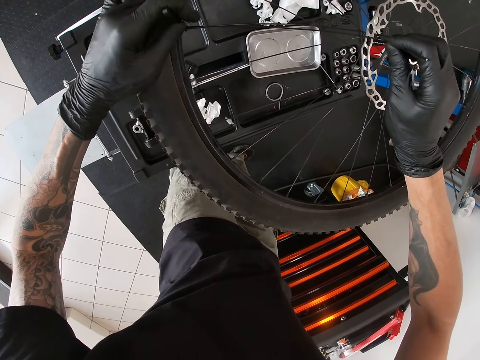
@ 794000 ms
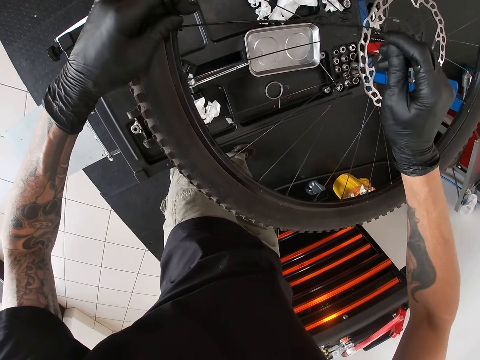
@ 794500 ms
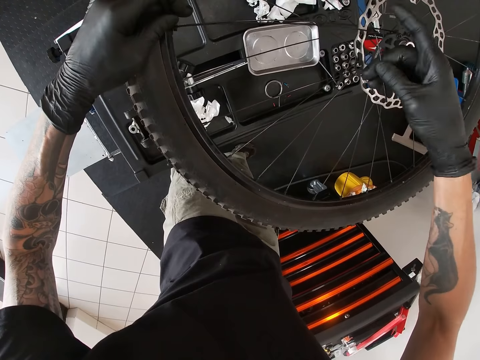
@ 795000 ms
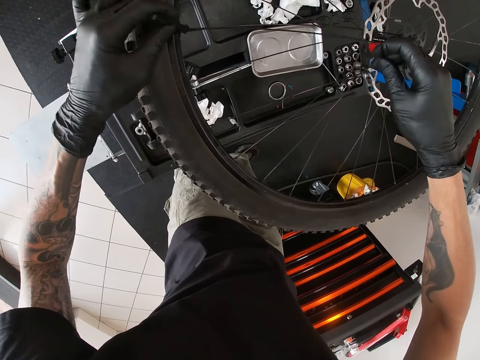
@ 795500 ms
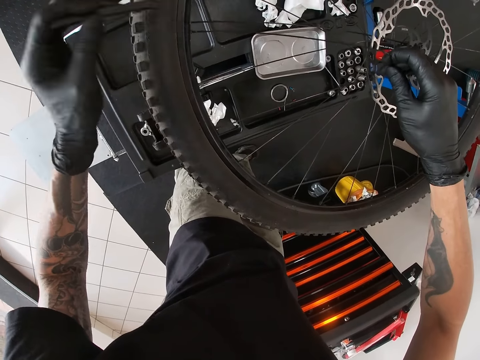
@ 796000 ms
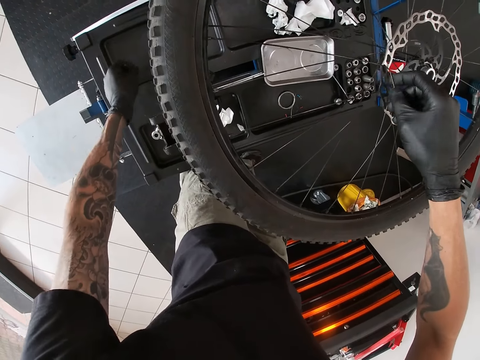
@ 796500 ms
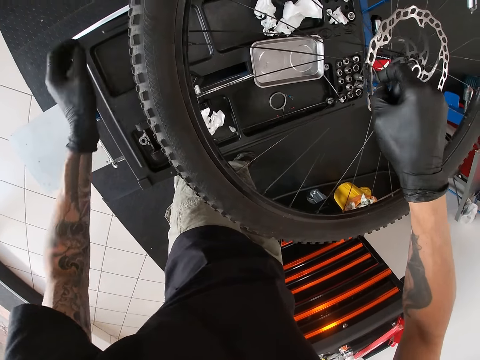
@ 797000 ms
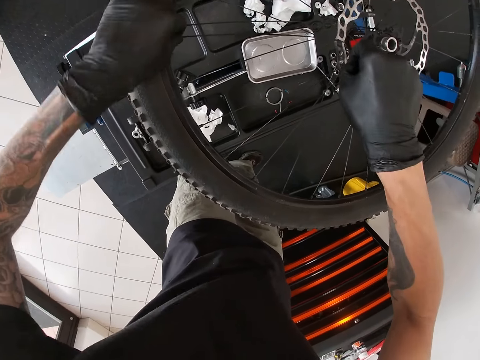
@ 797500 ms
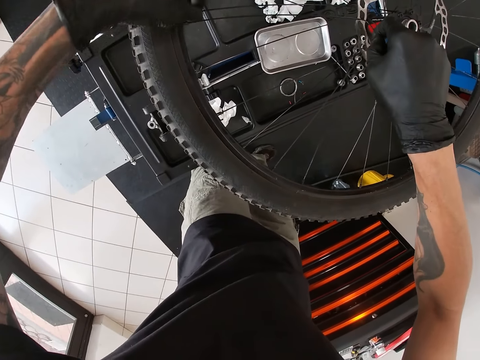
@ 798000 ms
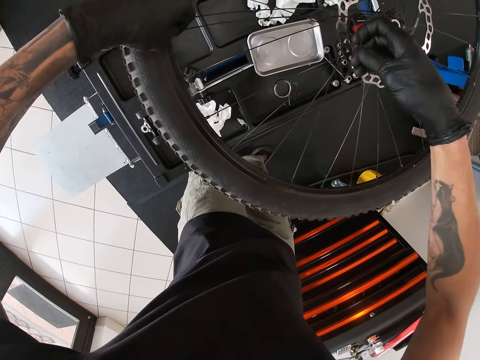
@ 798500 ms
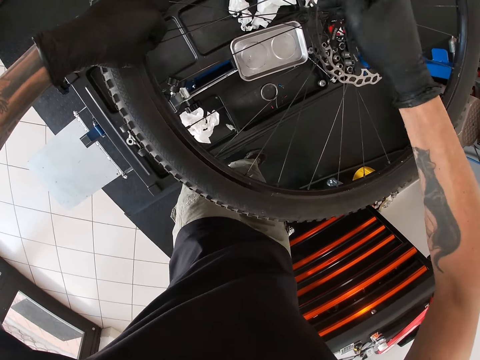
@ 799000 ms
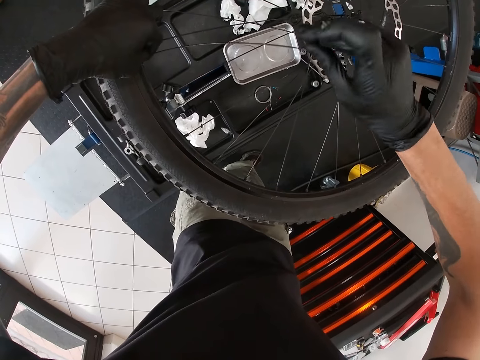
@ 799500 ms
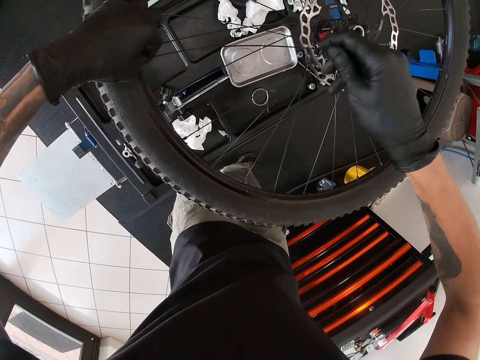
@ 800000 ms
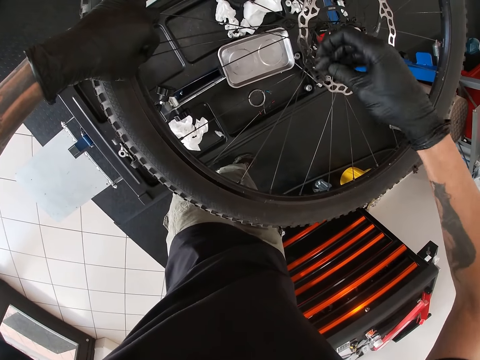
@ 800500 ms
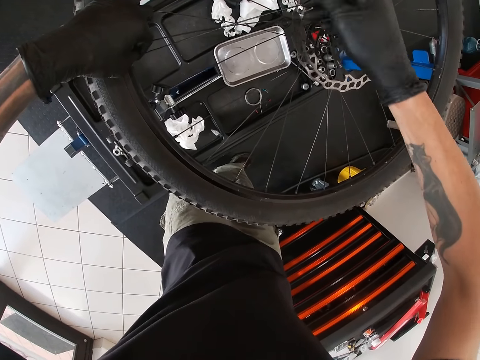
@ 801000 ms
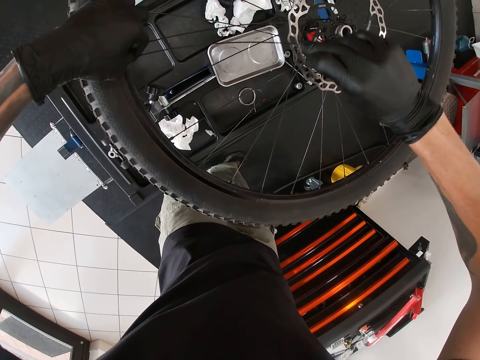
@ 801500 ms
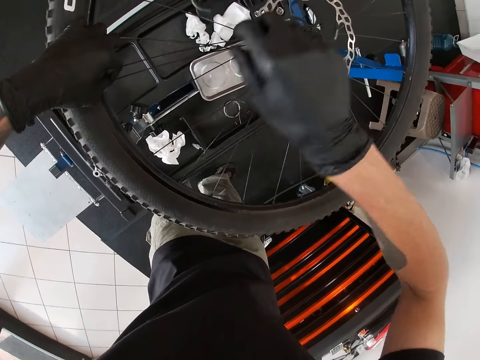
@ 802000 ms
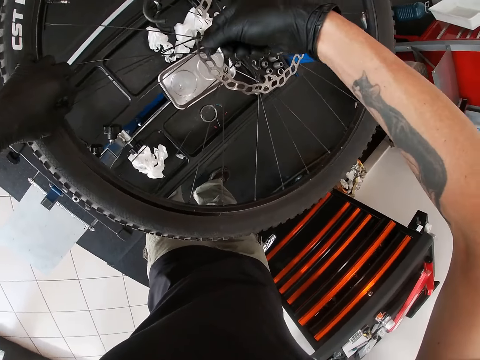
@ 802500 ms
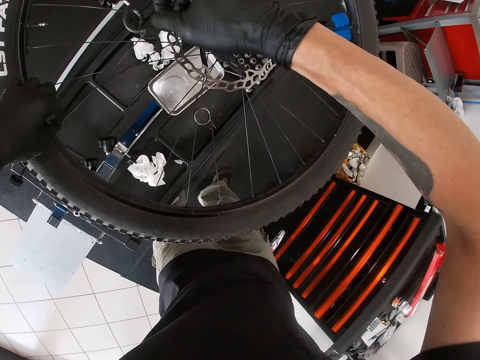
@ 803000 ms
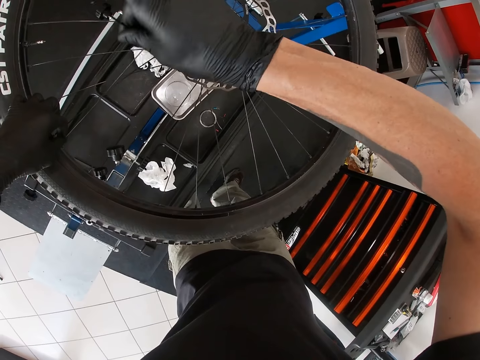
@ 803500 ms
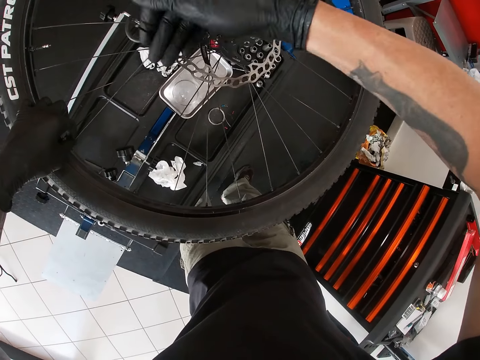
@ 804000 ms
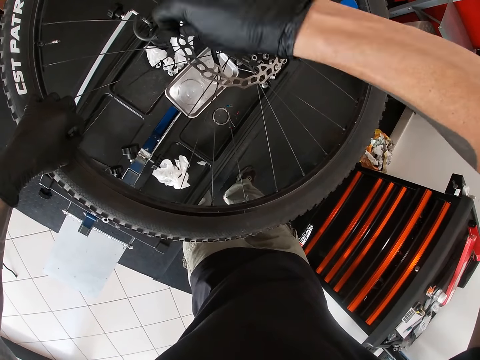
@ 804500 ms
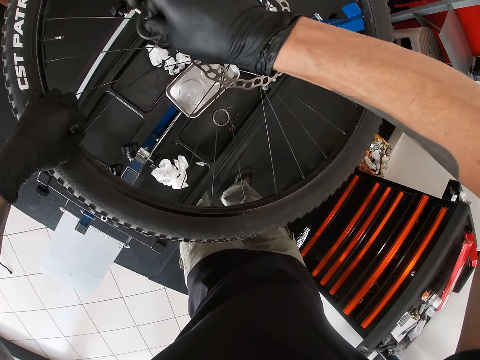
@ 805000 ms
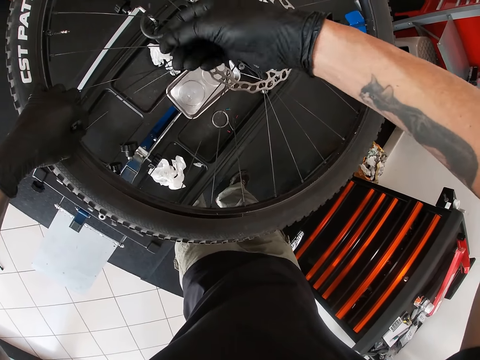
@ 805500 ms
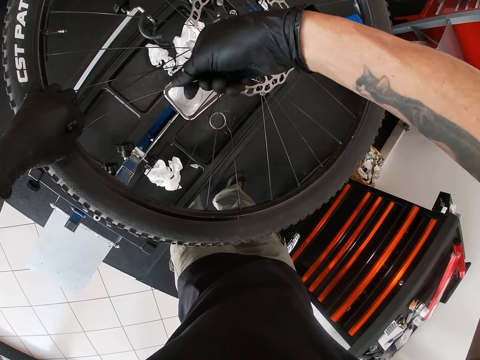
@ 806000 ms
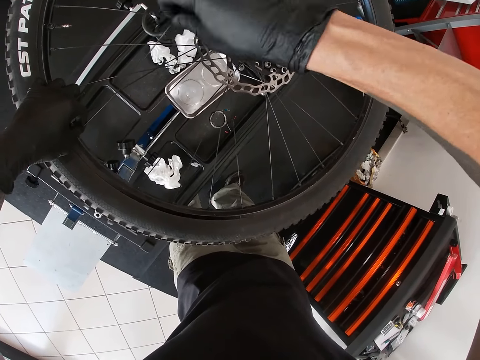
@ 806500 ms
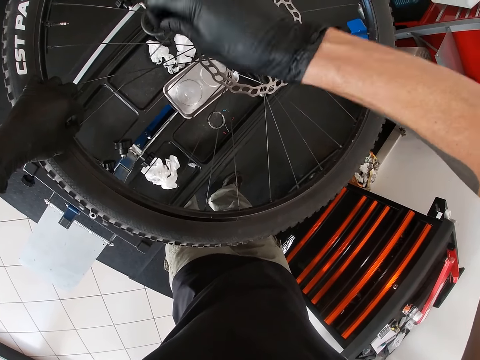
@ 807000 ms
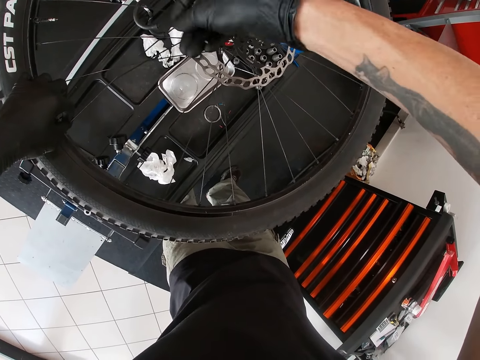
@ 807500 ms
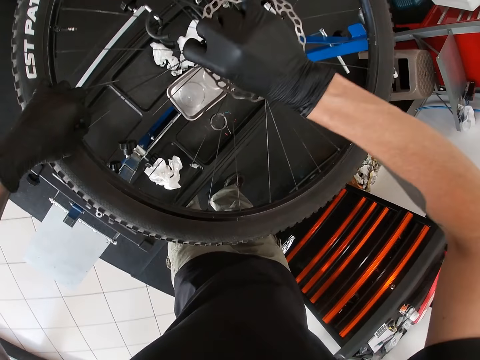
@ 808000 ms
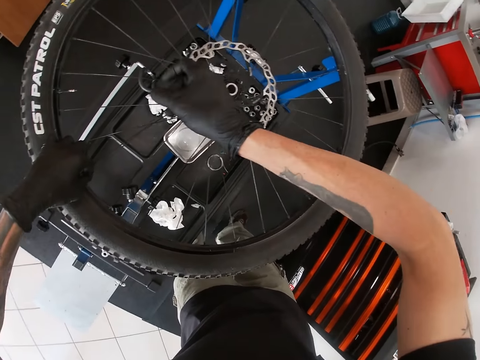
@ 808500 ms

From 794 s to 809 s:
The camera wearer places the slogging ring spanner on the work tool tray with his left hand. He holds the spoke with his left hand. He turns the spoke round with his hands. He twists out the spoke with his right hand.

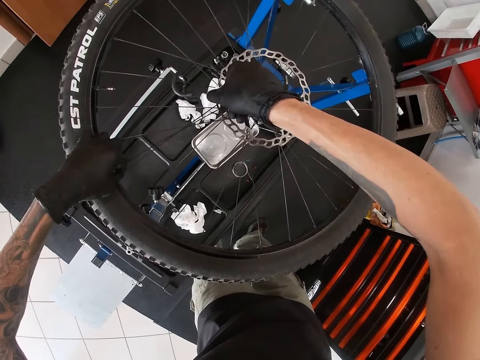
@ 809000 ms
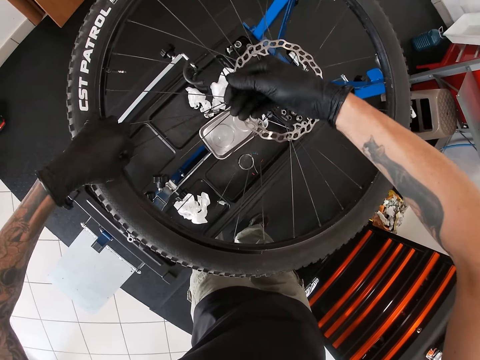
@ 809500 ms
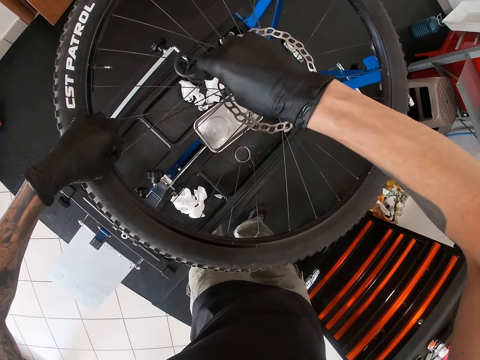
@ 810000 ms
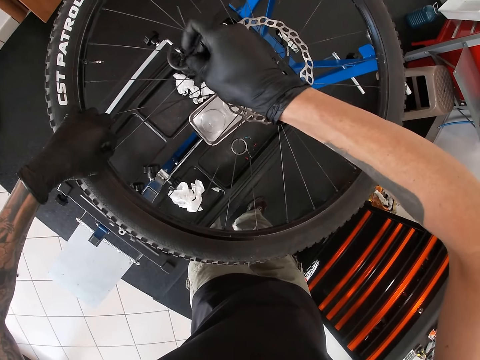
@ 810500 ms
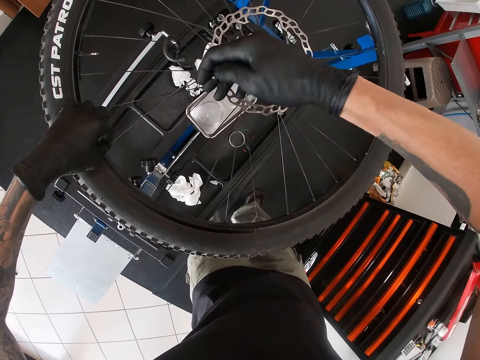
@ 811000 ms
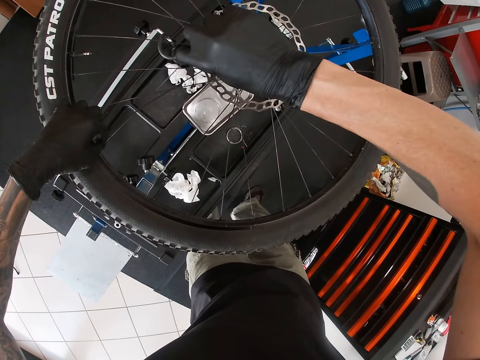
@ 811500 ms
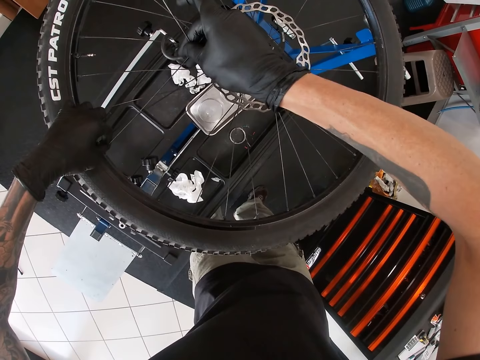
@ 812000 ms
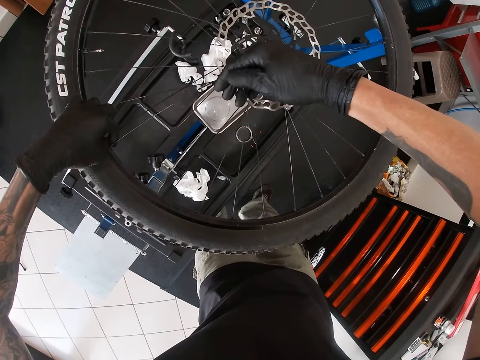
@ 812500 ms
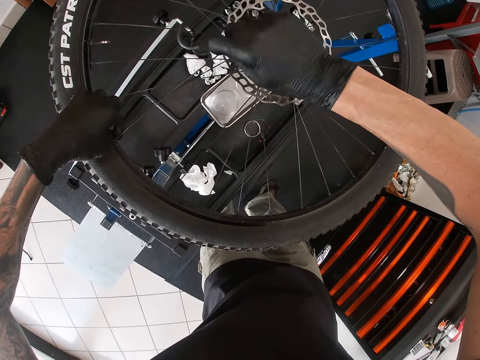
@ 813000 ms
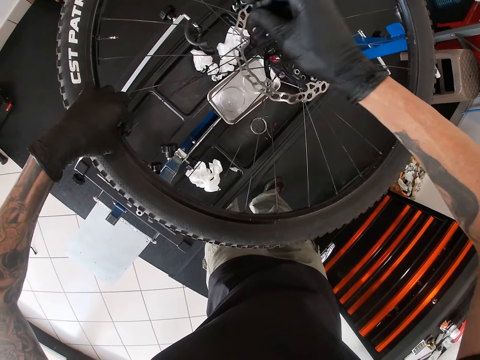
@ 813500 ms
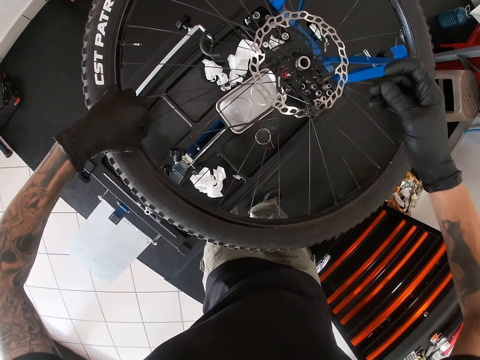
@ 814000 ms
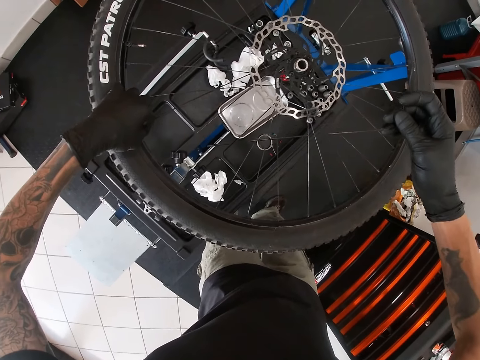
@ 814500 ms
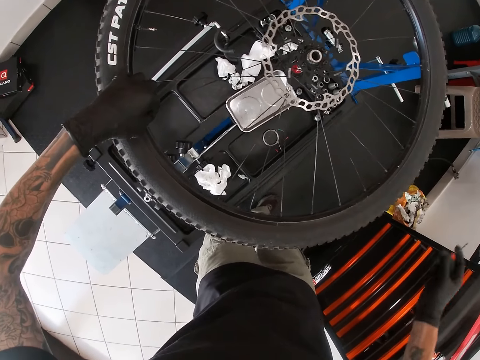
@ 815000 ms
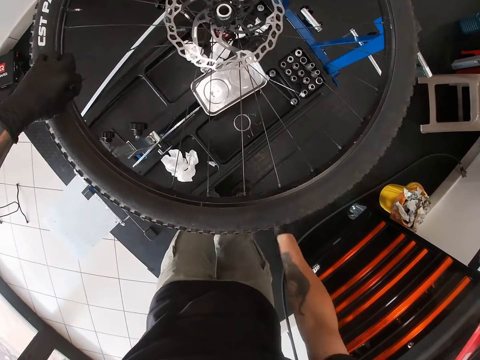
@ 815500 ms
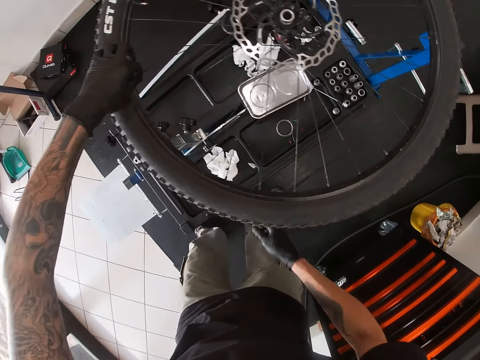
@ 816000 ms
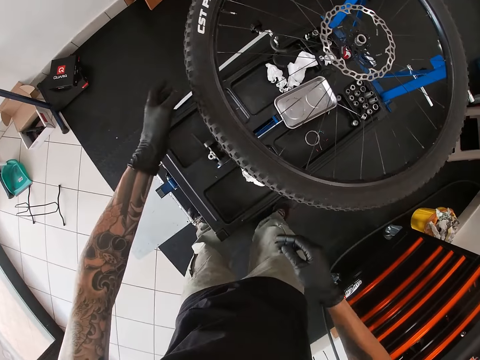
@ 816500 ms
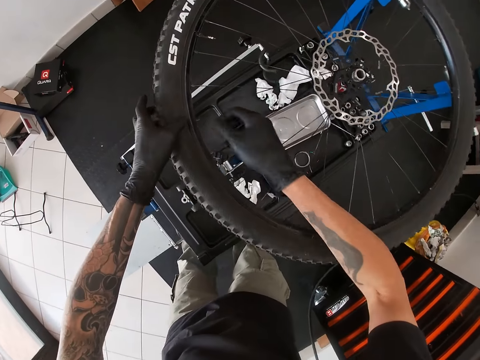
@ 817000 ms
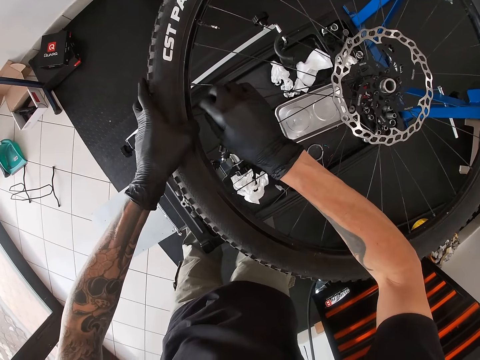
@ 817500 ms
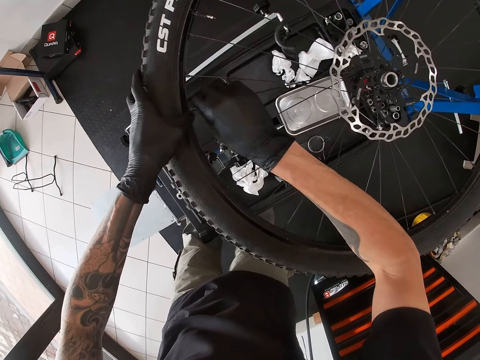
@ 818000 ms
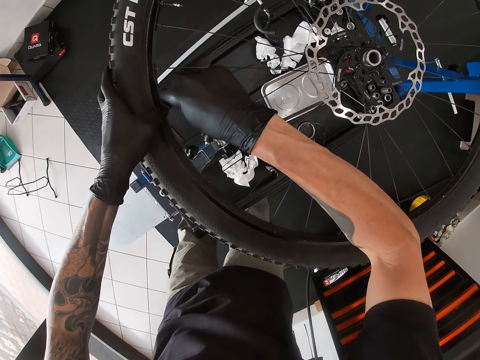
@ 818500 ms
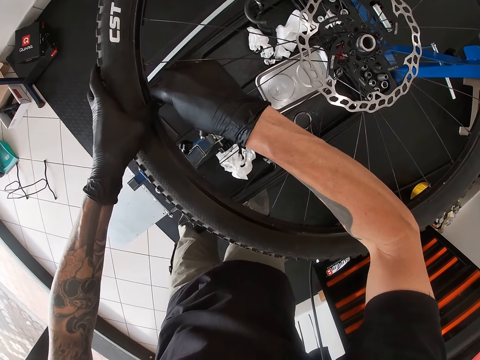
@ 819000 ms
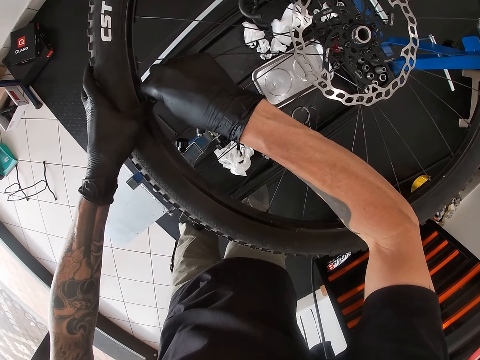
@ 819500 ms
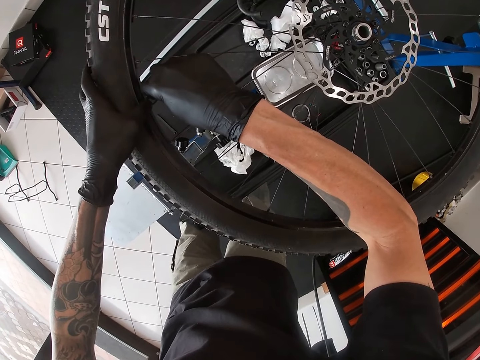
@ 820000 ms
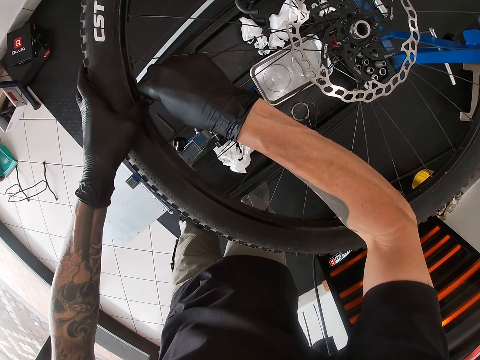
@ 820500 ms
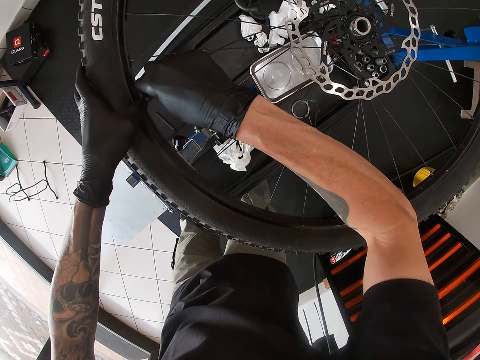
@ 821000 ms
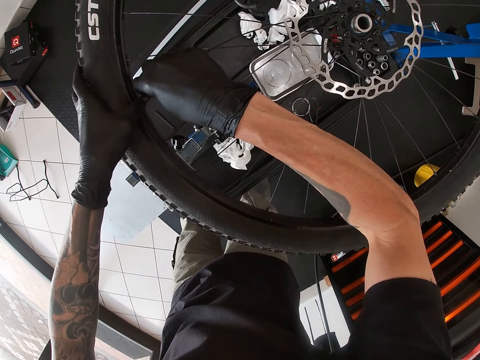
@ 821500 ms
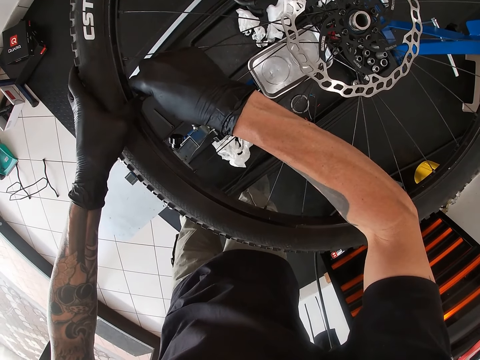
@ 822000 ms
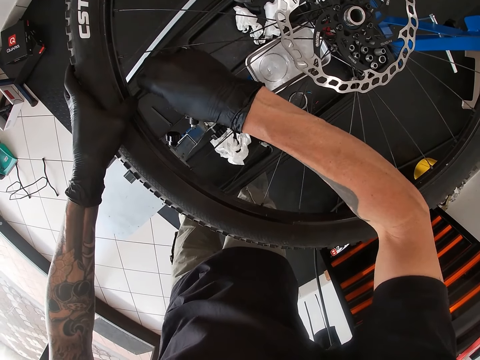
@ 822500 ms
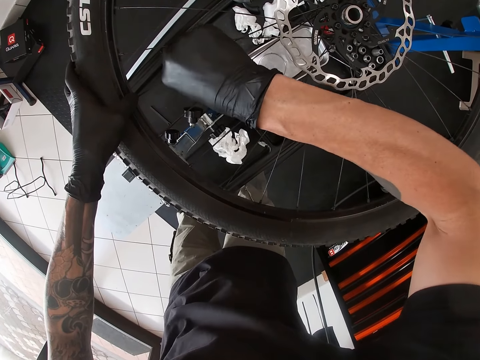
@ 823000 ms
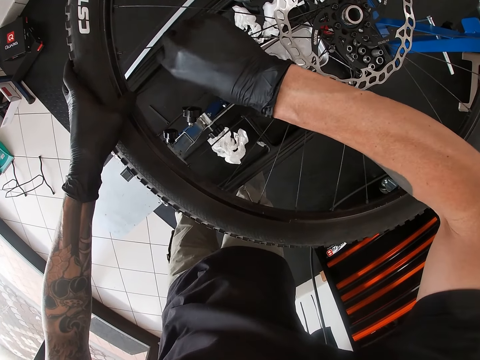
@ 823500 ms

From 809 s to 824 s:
The camera wearer places the spoke on the work tool tray with his right hand. He holds the tyre with his left hand. He tightens the spoke on its head on the wheel rim with his right hand.
